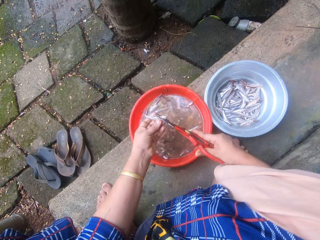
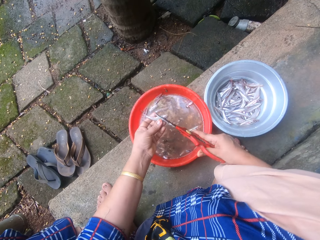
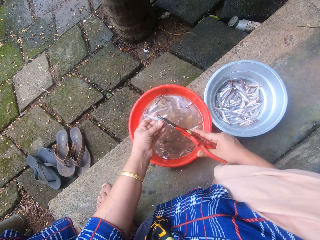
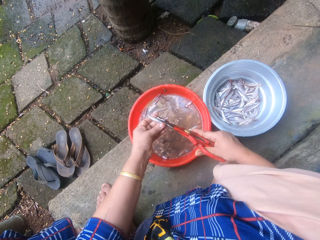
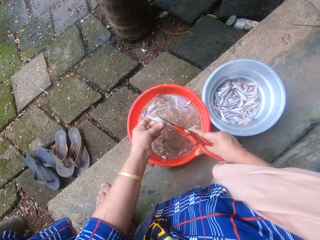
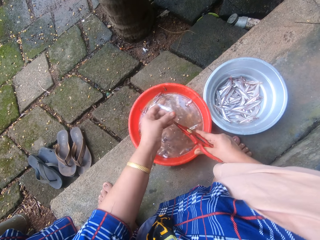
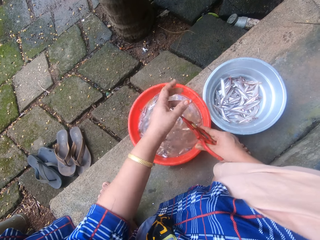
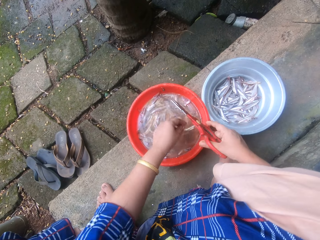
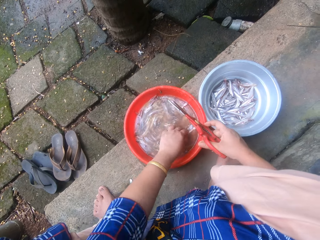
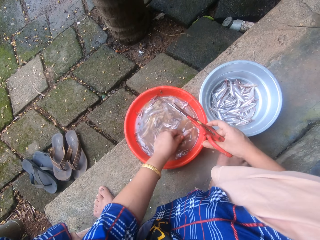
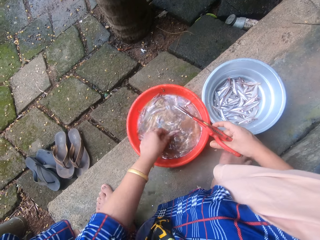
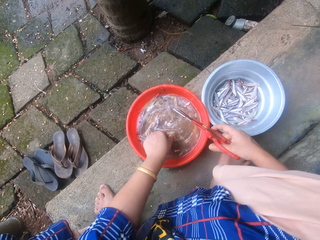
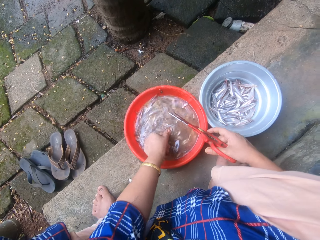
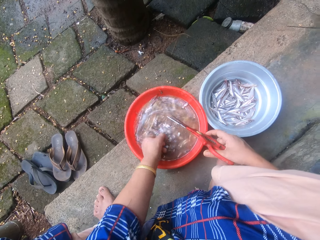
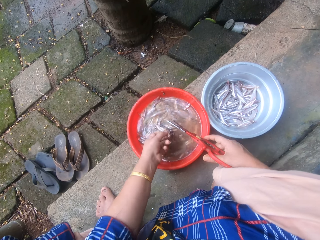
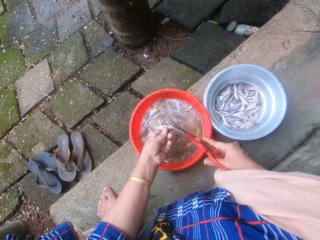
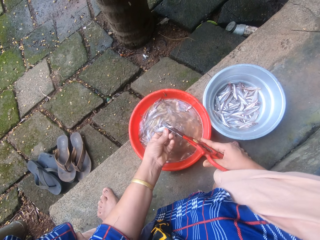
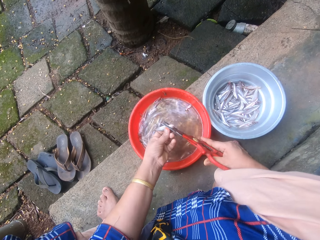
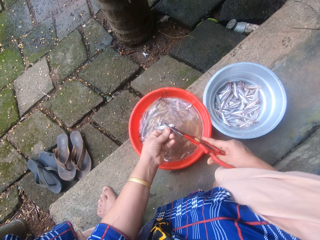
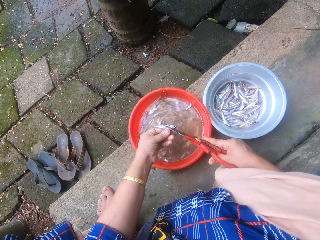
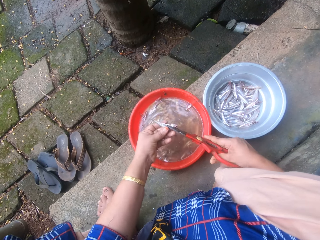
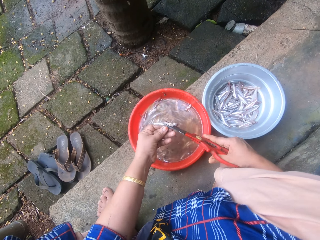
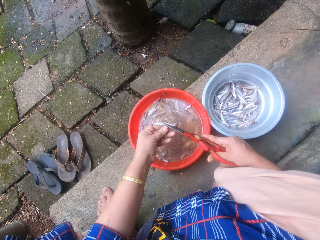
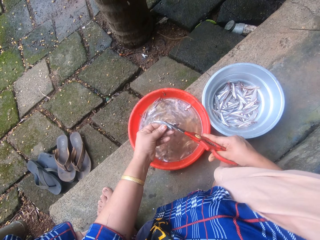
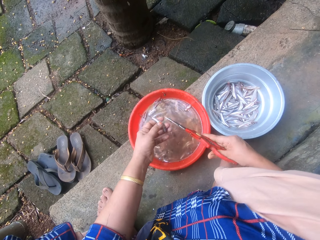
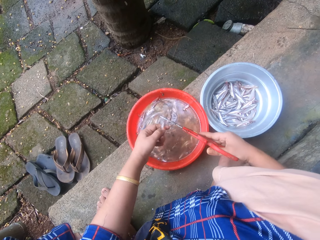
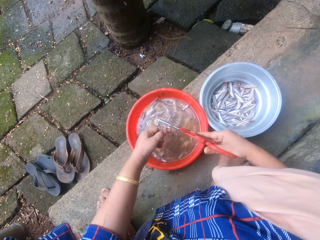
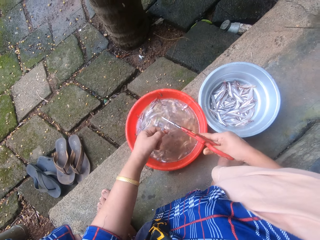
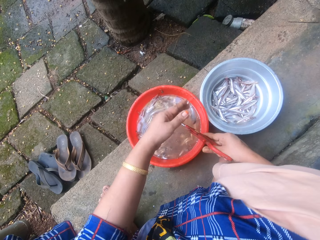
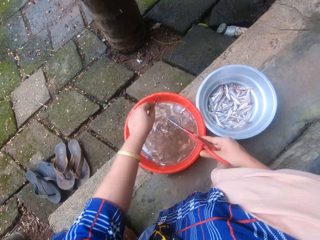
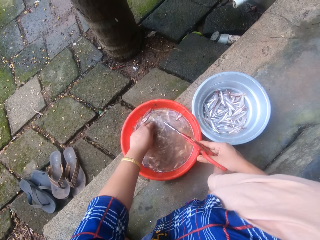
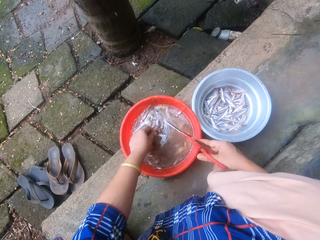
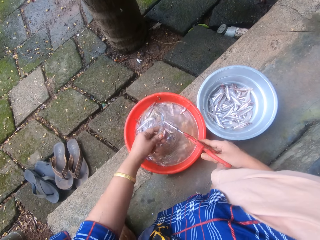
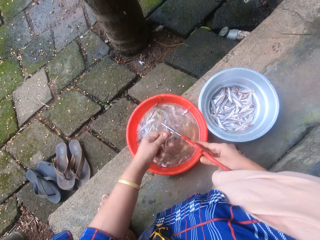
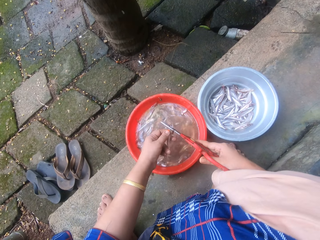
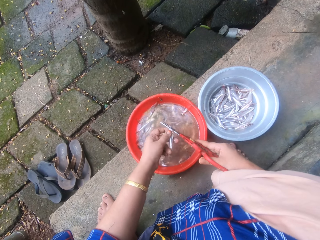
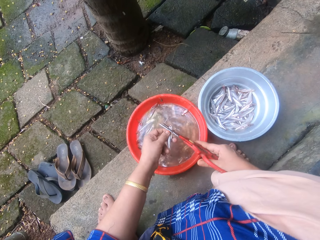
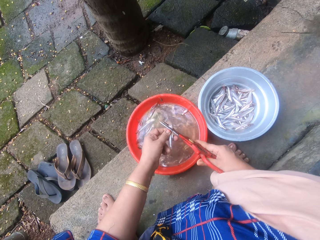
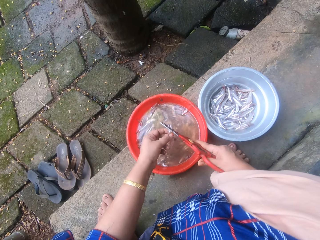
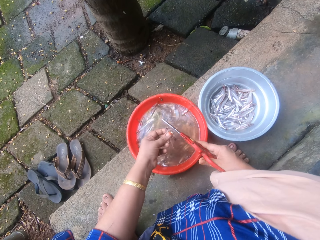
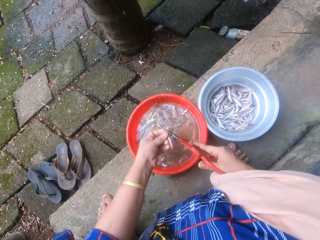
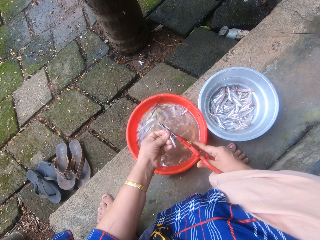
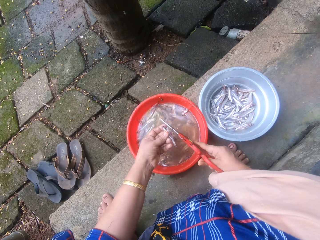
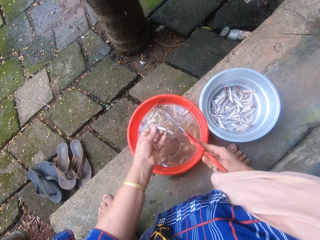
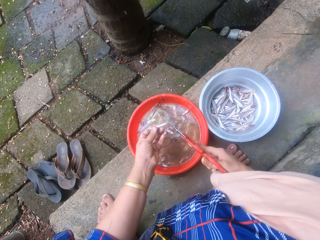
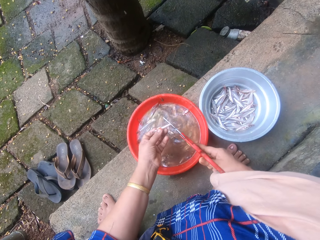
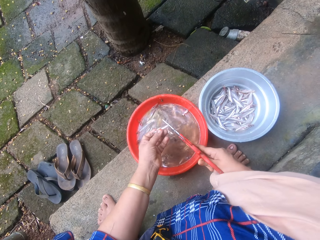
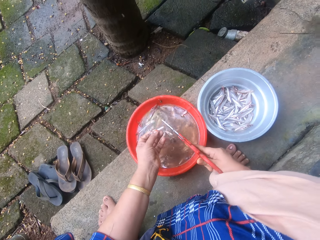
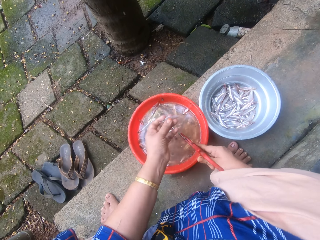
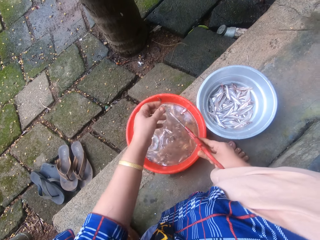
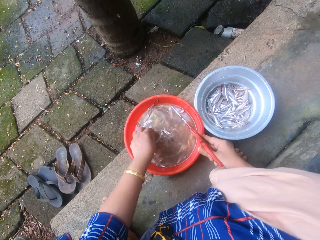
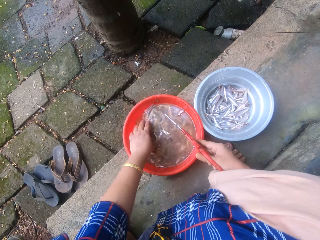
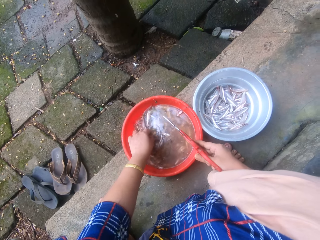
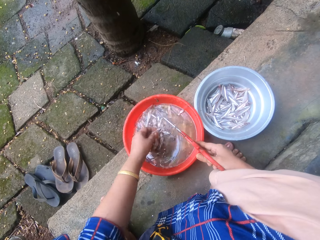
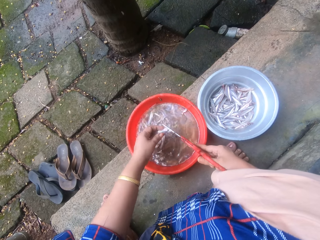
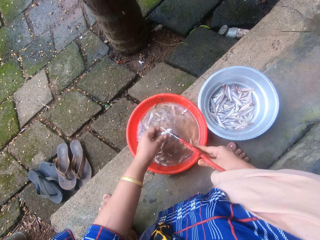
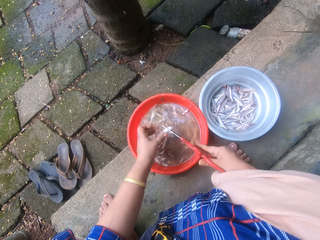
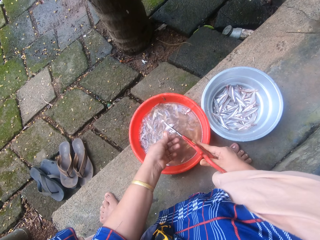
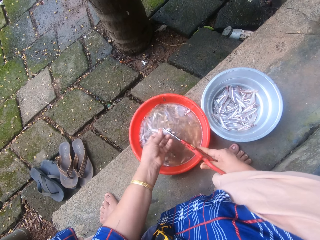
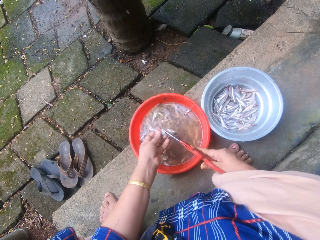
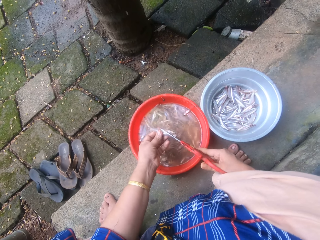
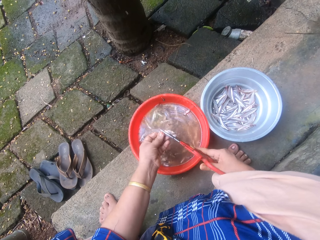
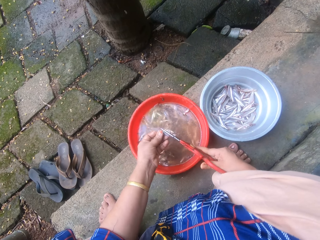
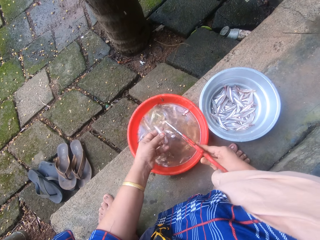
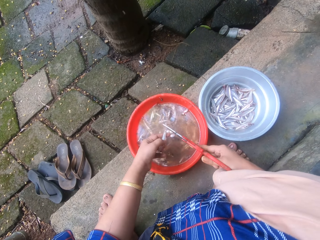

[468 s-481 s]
The camera wearer throws the sand eel into the metal bowl sieve. She picks the sand eel from the bowl of sand eels with her left hand. She trims the head and tail of the sand eel with the scissors. She throws the sand eel into the metal bowl sieve. She picks the sand eel from the bowl of sand eels with her left hand. She trims the head and tail of the sand eel with the scissors. She throws the sand eel into the metal bowl sieve. She picks the sand eel from the bowl of sand eels with her left hand. She trims the head and tail of the sand eel with the scissors.

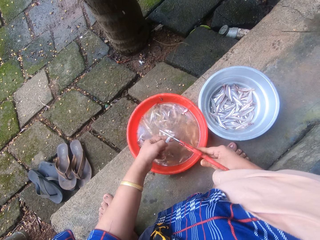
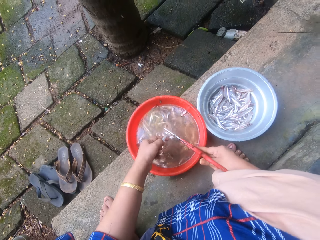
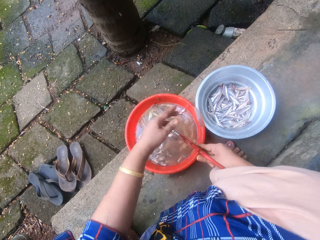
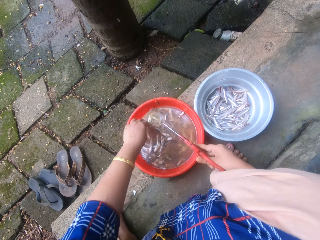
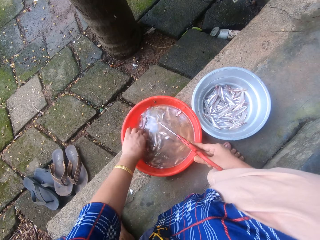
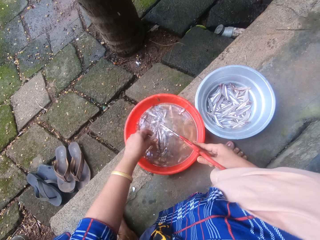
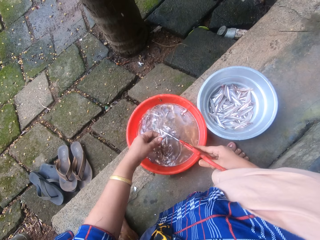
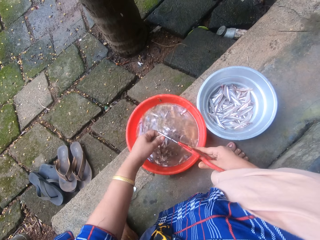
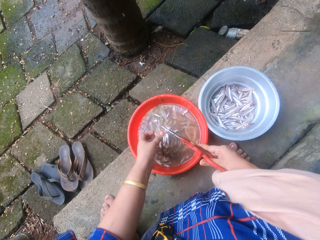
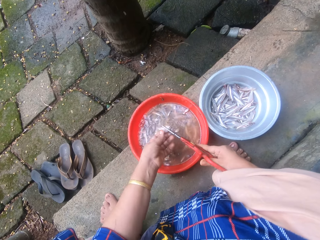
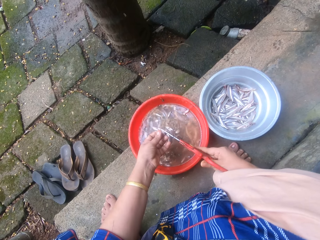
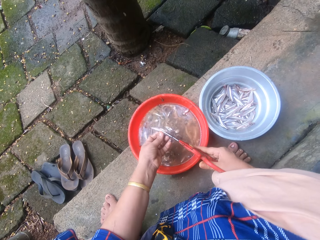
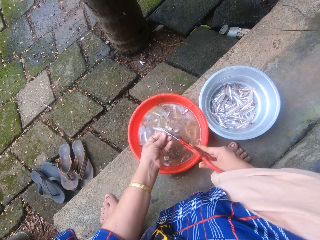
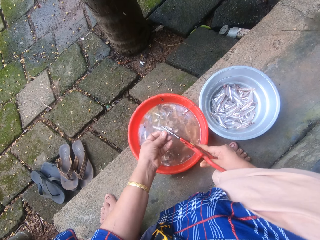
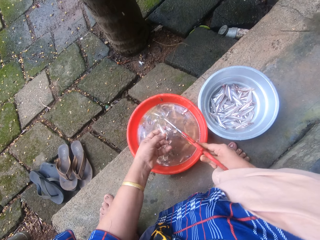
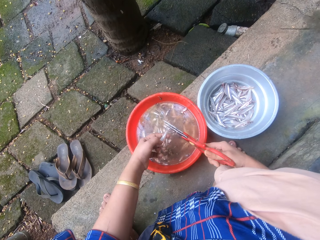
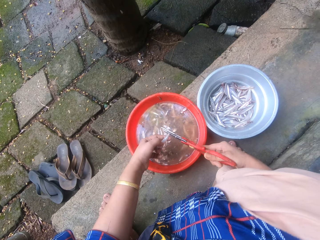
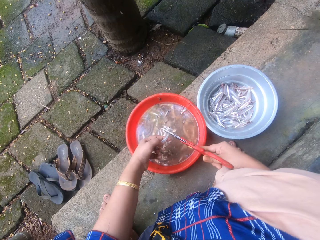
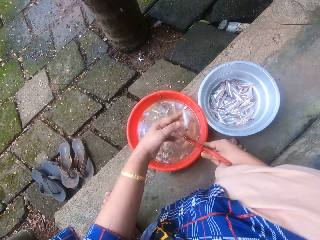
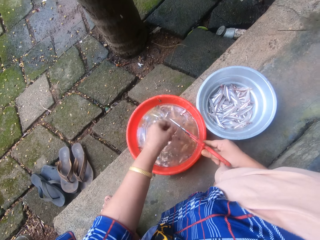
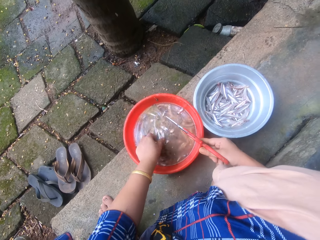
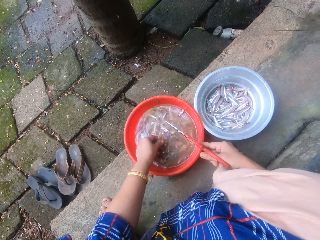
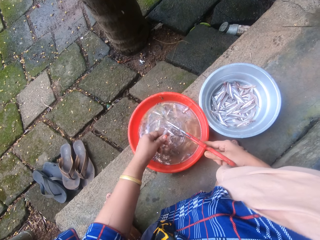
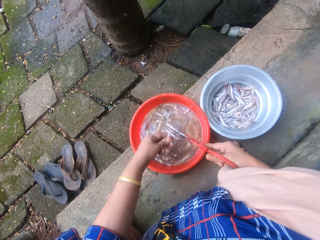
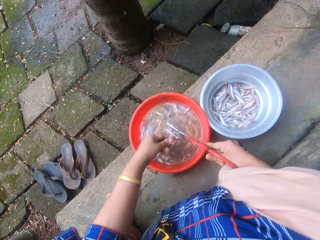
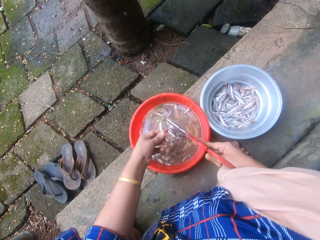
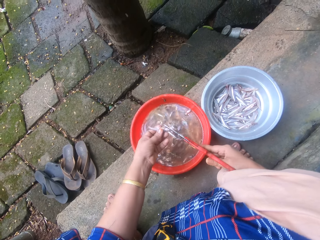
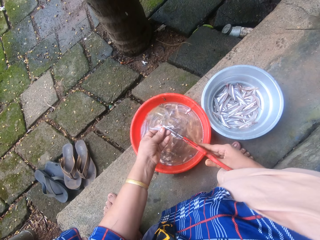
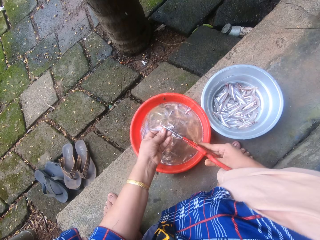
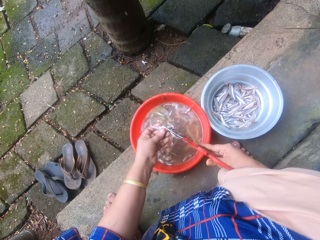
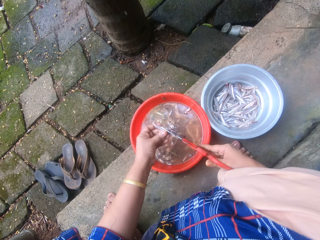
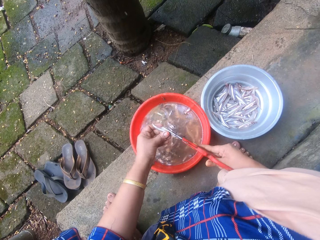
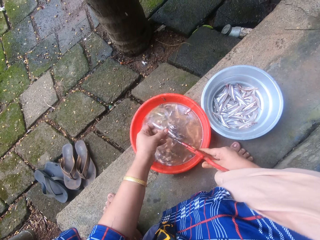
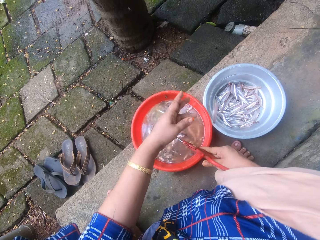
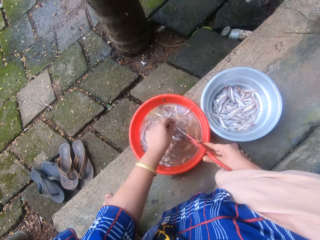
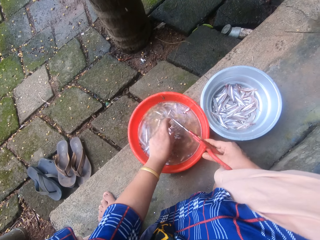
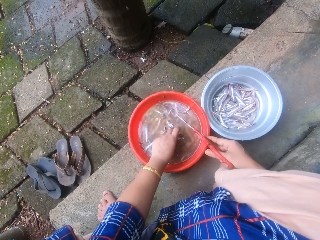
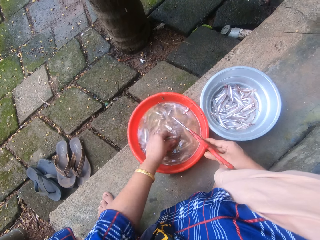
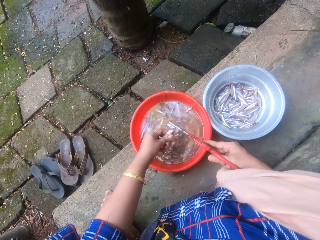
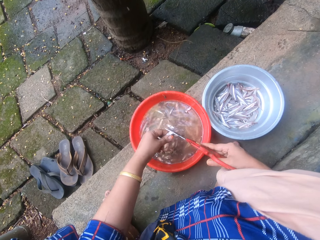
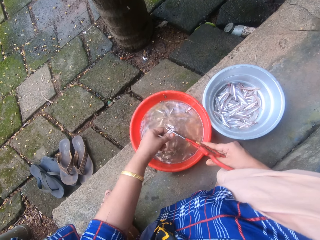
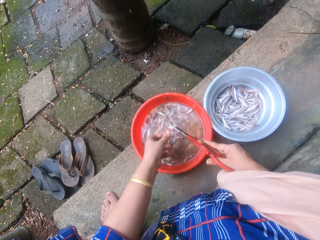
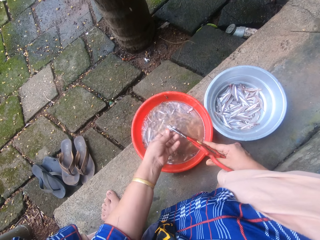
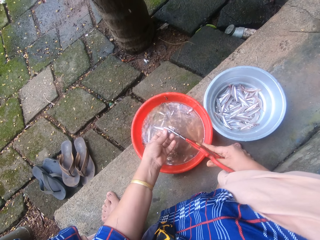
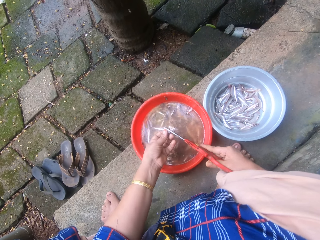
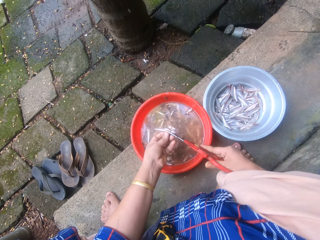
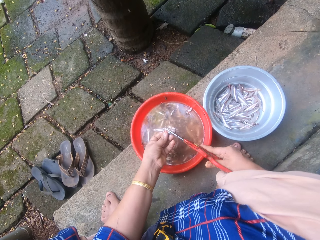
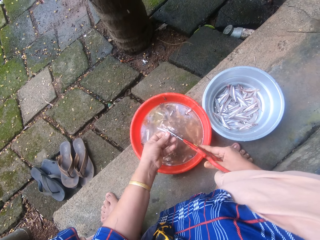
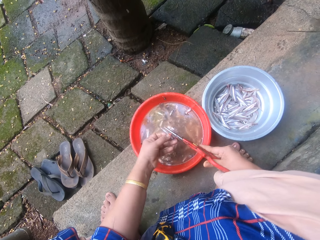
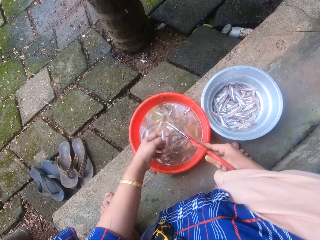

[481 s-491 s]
The camera wearer throws the sand eel into the metal bowl sieve. She picks the sand eel from the bowl of sand eels with her left hand. She trims the head and tail of the sand eel with the scissors. She throws the sand eel into the metal bowl sieve. She picks the sand eel from the bowl of sand eels with her left hand. She trims the head and tail of the sand eel with the scissors. She throws the sand eel into the metal bowl sieve. She picks the sand eel from the bowl of sand eels with her left hand. She trims the head and tail of the sand eel with the scissors.
